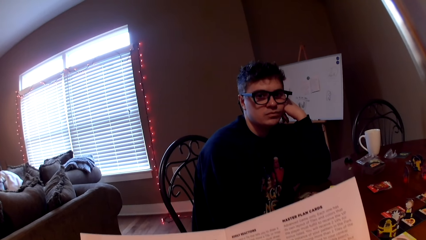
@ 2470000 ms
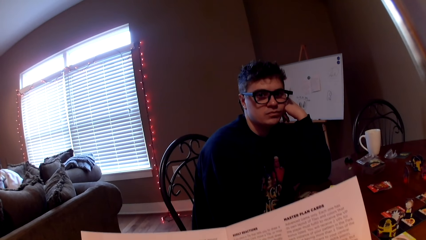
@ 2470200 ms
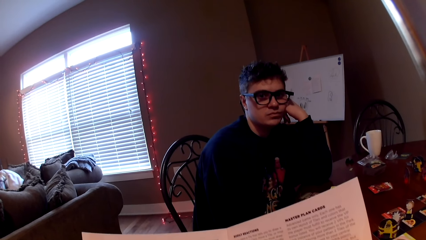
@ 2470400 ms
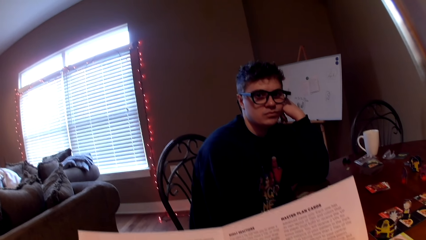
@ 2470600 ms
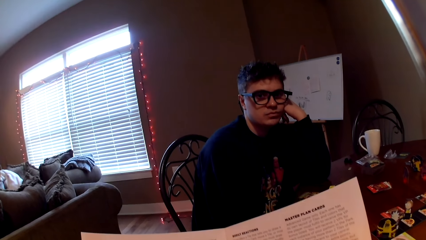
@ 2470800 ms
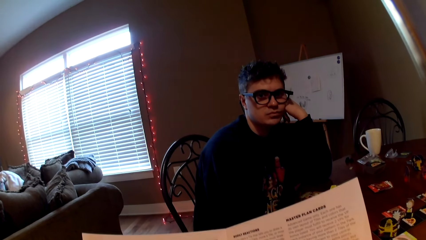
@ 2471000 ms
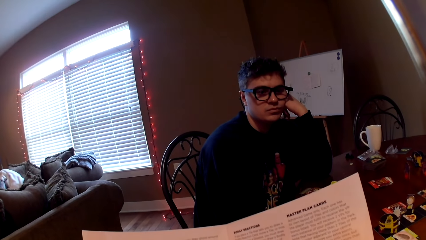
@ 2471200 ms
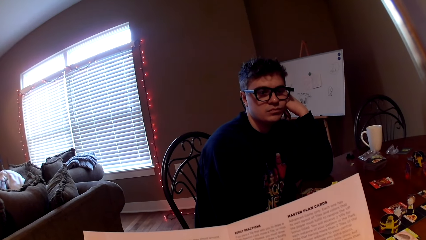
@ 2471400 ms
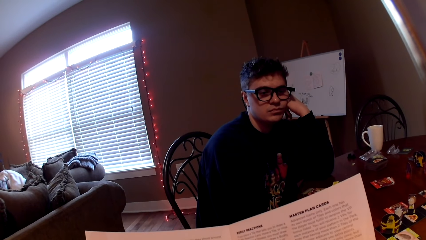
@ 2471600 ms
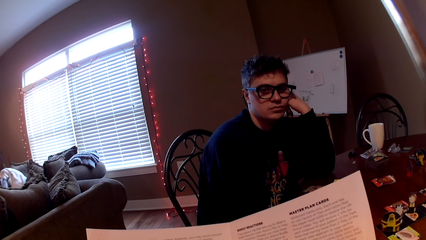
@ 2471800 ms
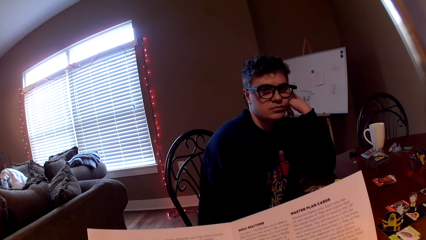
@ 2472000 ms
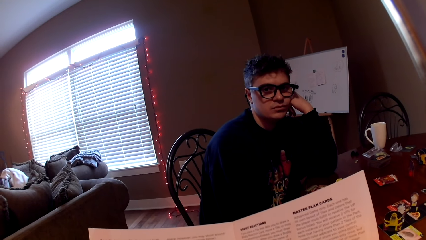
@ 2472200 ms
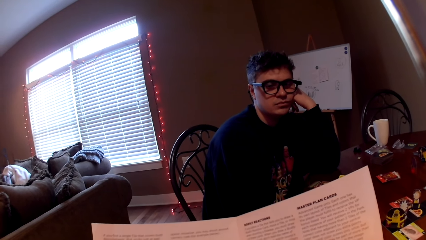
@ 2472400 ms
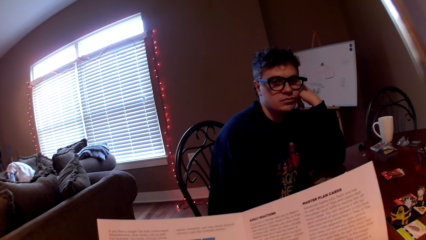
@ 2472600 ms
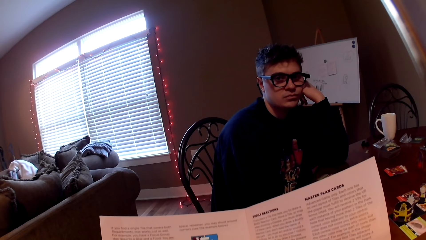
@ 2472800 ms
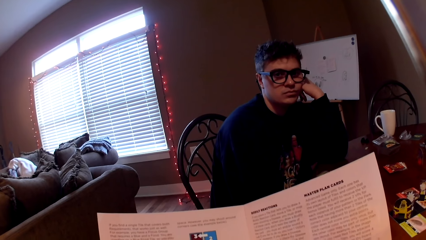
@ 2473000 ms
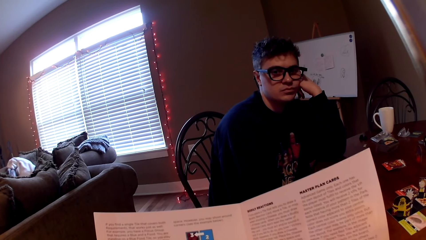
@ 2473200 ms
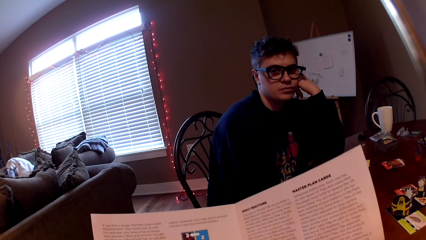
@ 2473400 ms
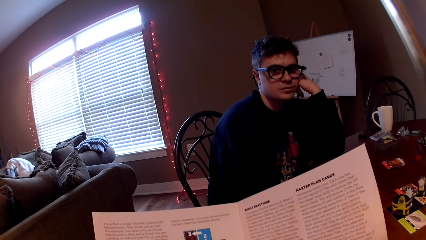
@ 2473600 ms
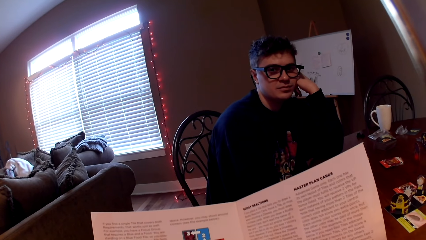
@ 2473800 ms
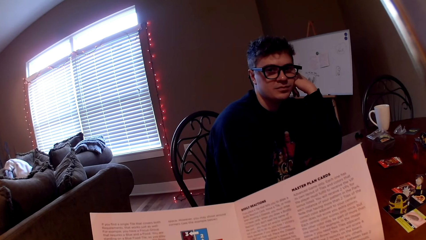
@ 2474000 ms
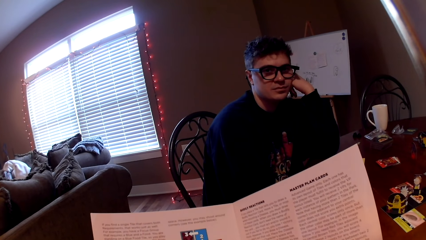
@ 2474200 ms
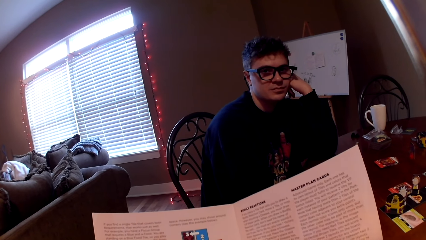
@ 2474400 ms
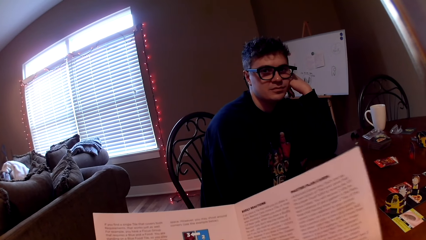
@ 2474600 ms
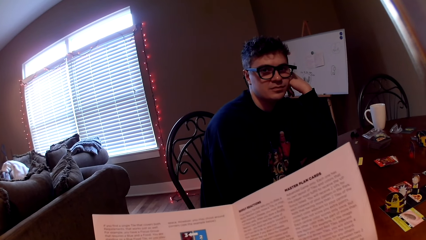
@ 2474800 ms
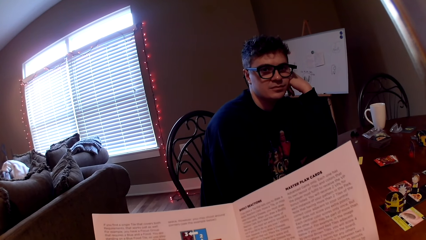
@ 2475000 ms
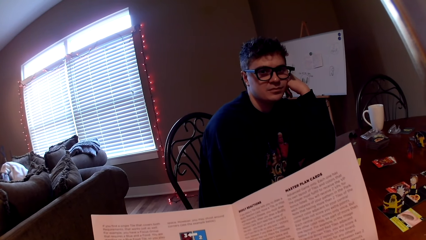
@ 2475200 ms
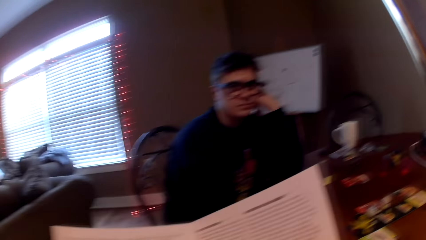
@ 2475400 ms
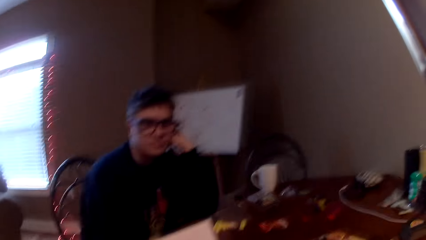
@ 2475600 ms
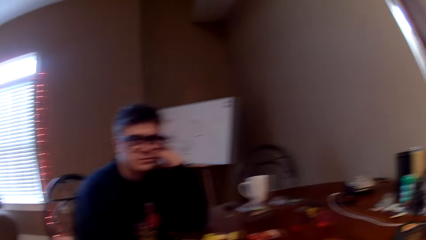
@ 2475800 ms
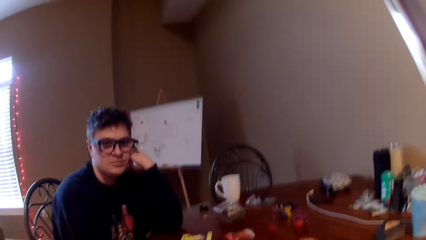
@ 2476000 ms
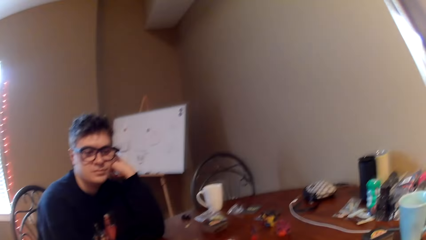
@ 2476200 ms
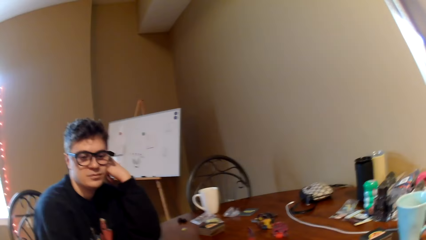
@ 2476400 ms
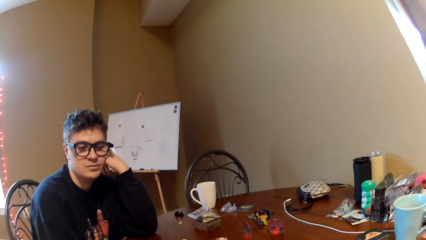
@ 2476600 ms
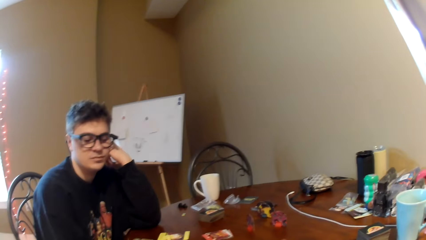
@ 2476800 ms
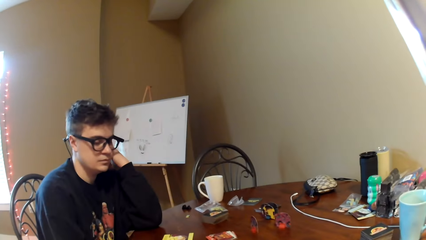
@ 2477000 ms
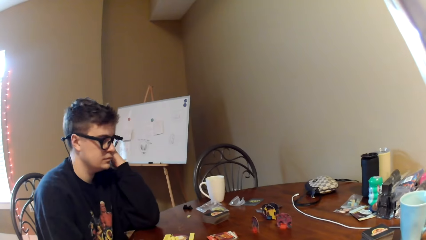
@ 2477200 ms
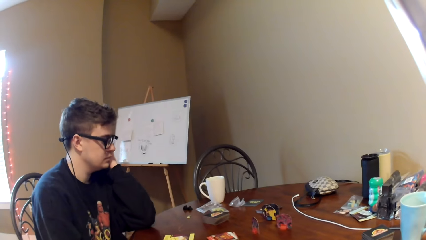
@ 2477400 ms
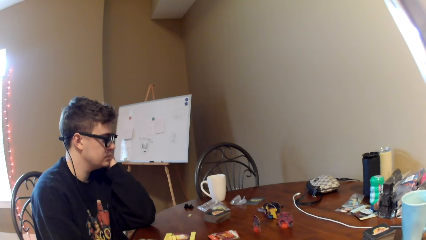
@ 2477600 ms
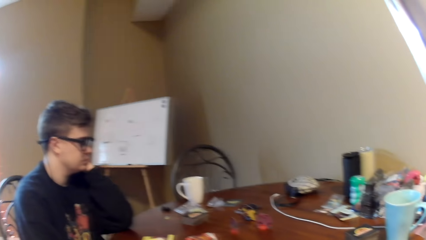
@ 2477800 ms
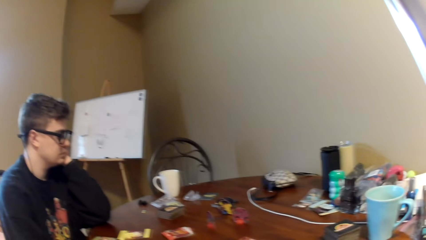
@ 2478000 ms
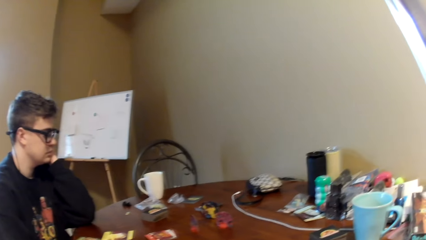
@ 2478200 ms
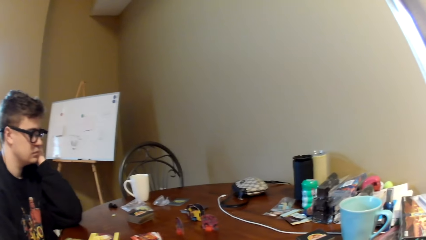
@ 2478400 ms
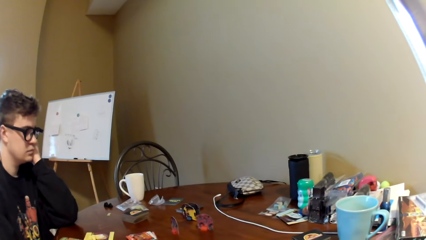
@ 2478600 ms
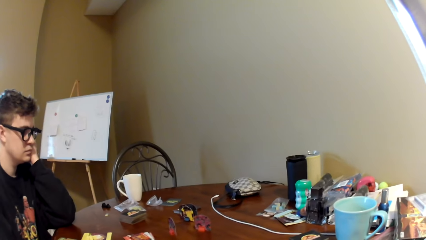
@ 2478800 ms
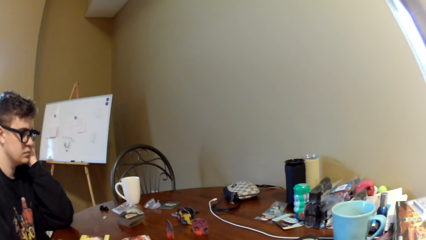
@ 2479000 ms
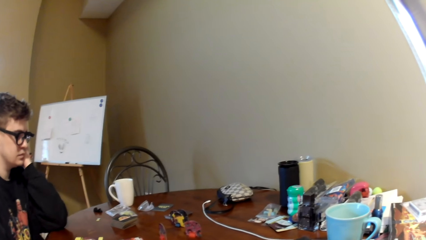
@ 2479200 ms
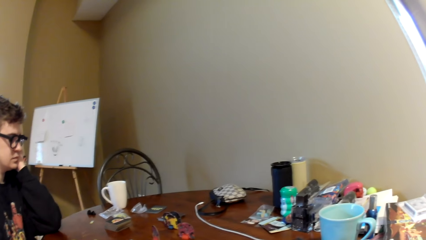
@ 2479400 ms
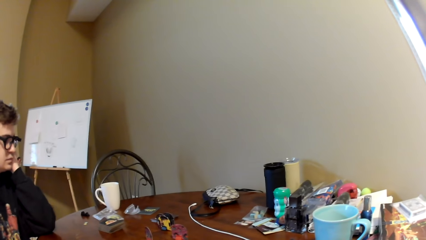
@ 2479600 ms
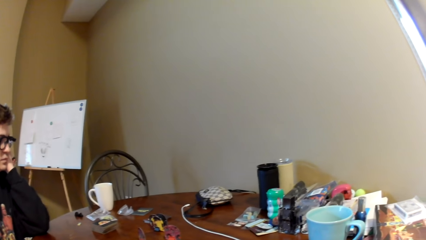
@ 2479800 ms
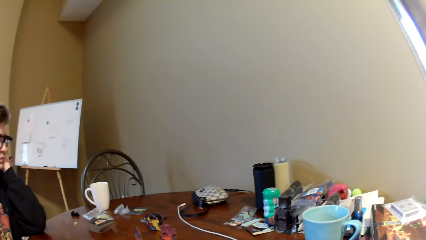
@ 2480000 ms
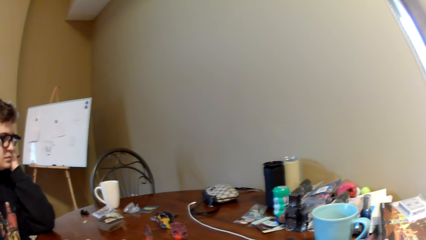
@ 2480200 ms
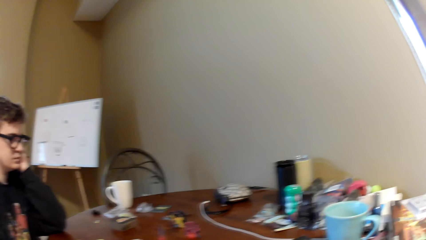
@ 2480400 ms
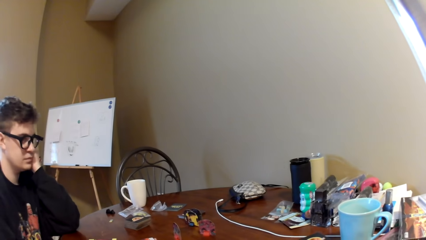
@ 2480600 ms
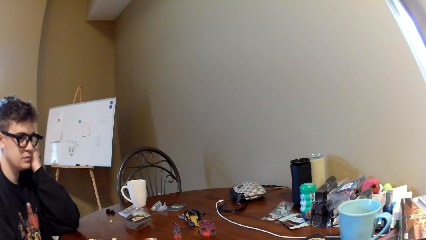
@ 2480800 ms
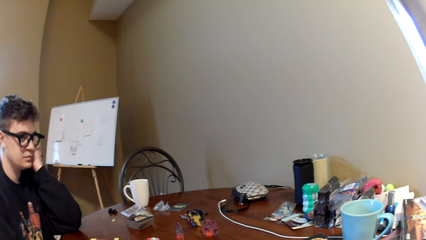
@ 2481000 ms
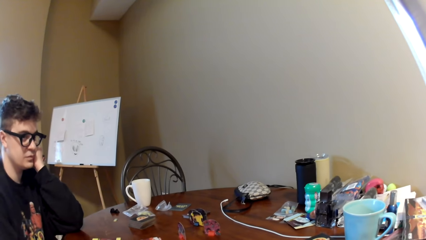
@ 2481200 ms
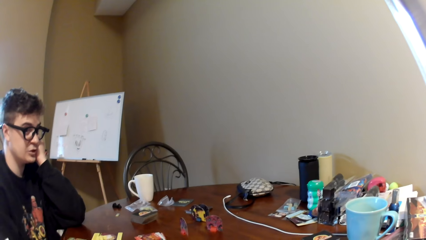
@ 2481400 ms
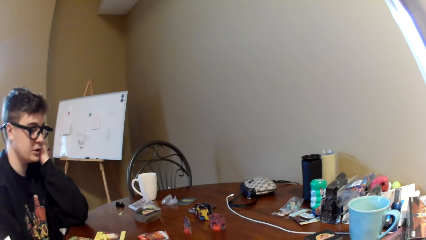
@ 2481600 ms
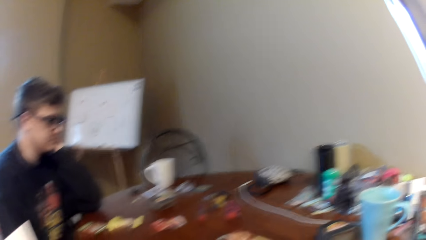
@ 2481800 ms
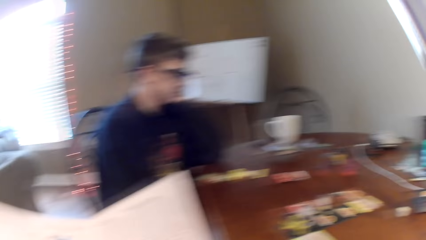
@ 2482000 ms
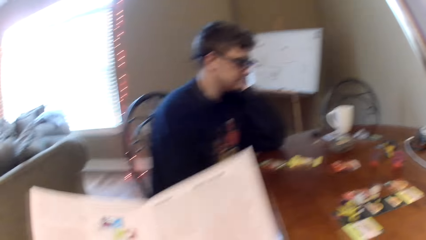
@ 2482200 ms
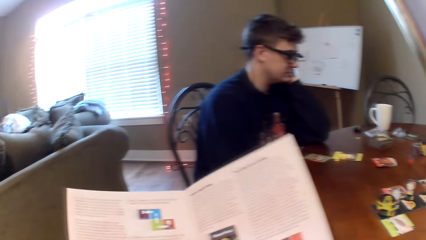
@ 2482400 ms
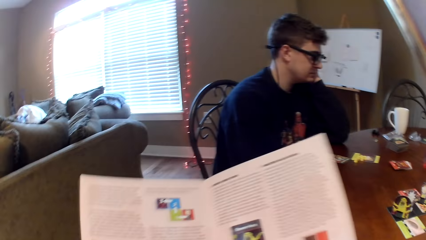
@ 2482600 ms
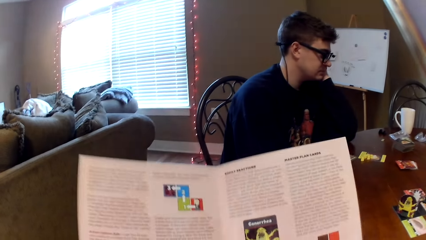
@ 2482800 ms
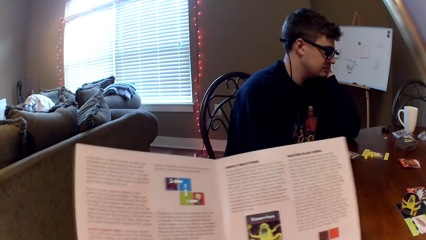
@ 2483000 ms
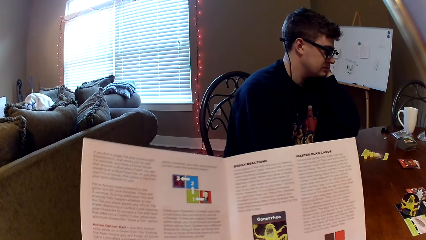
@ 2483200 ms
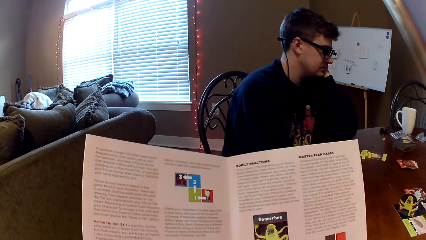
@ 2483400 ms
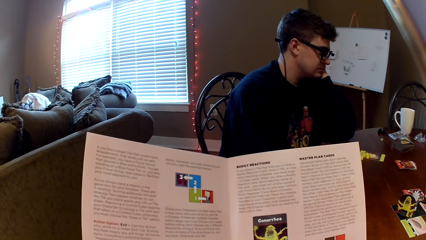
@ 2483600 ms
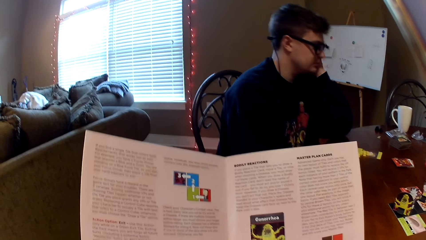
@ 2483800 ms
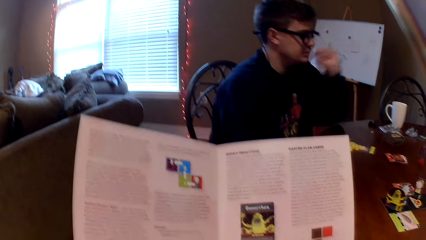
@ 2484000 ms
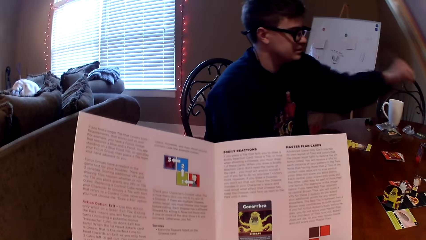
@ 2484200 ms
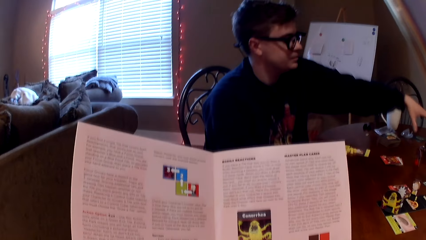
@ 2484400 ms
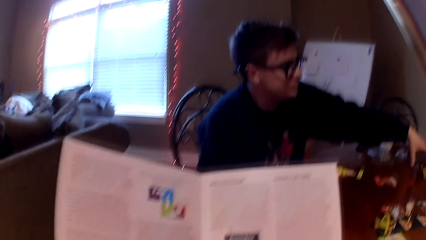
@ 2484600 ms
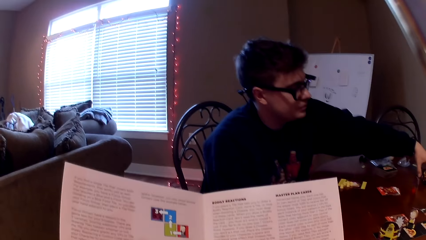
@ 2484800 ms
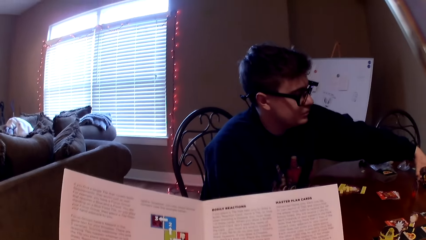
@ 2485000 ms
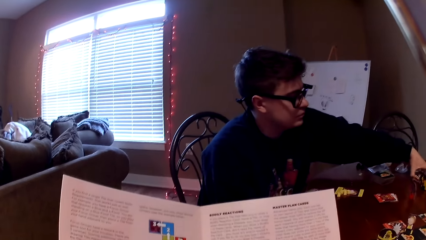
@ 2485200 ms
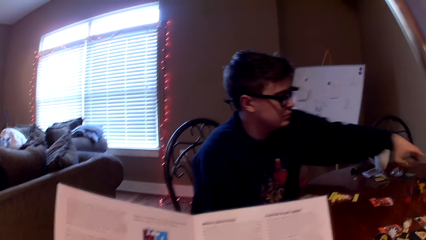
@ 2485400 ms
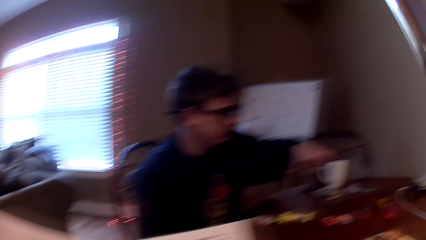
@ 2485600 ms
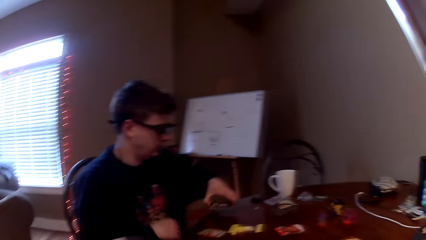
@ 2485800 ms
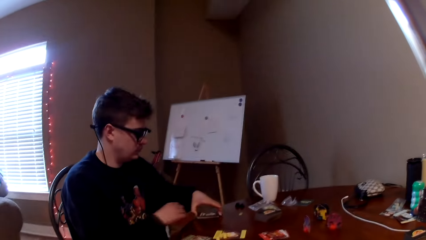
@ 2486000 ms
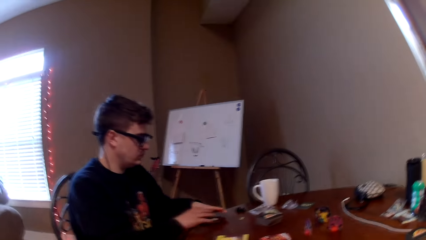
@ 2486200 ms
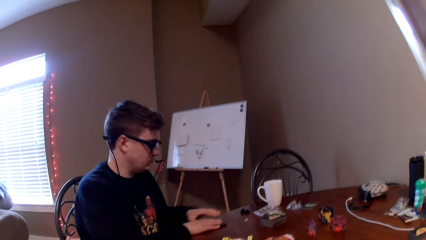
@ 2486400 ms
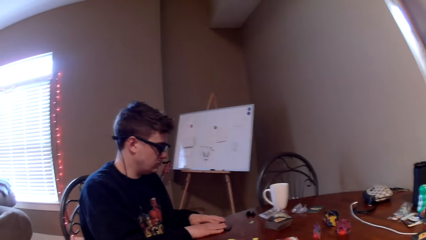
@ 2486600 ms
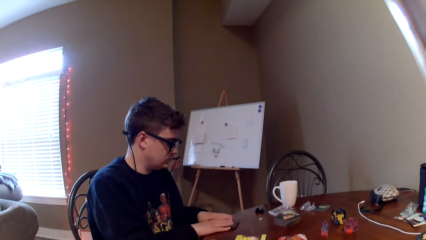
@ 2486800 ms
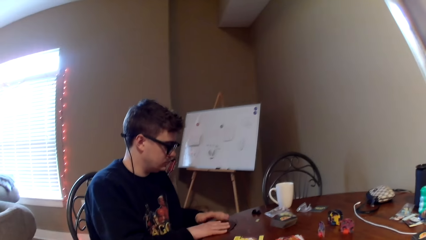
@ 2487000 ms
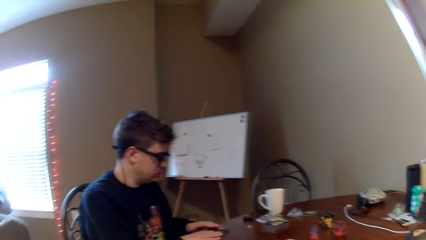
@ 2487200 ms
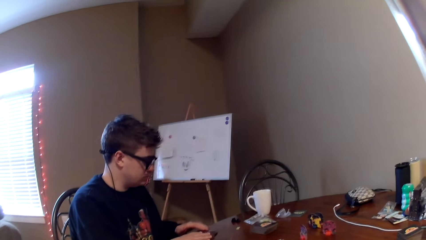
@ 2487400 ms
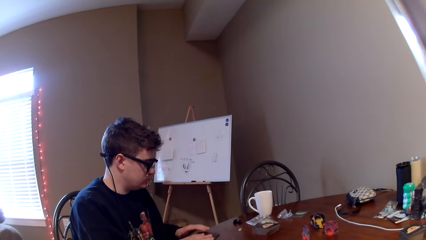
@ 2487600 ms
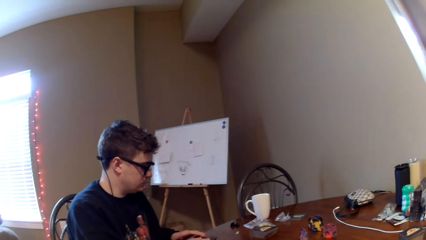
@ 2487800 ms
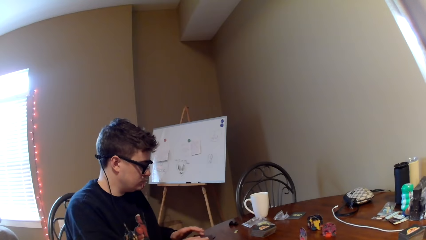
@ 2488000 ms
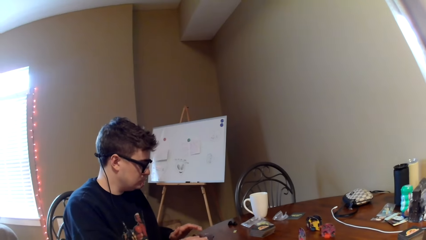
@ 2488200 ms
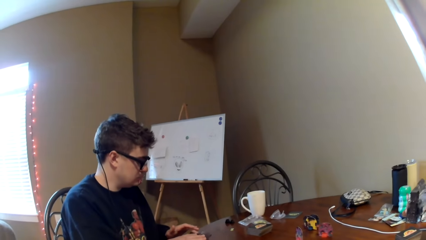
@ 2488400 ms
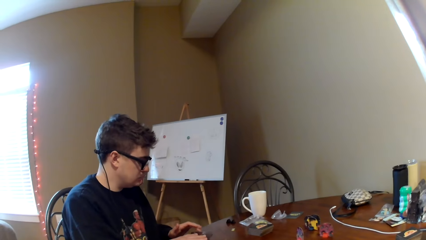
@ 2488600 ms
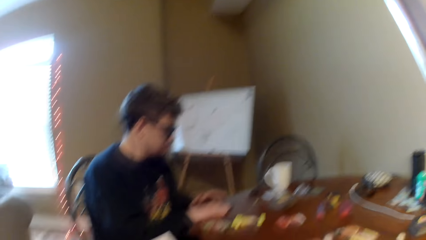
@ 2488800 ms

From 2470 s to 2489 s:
The camera wearer looks around. They look at the items on the table. A man converses with the camera wearer. The camera wearer reads a magazine. The man picks a card, lifts the playing card and touches the playing card.
